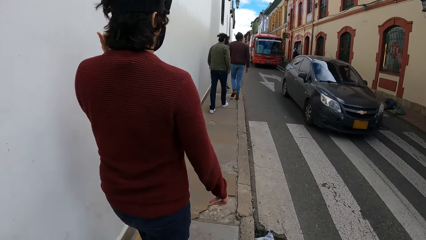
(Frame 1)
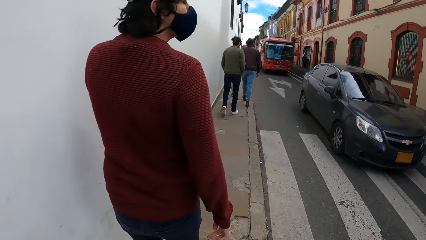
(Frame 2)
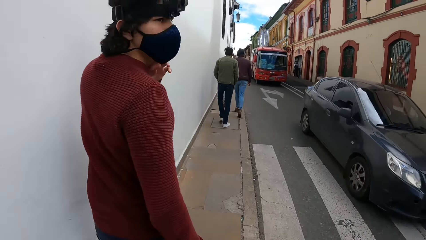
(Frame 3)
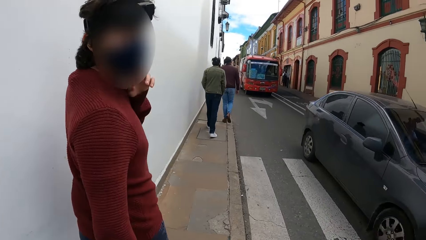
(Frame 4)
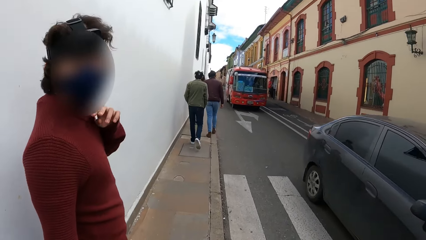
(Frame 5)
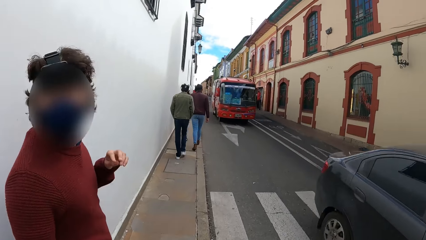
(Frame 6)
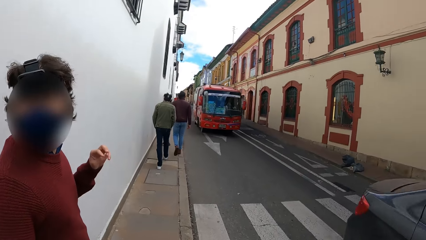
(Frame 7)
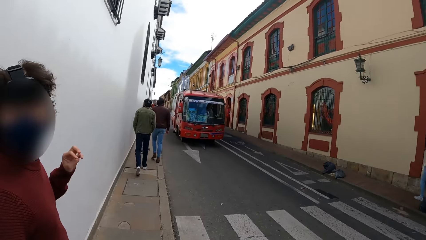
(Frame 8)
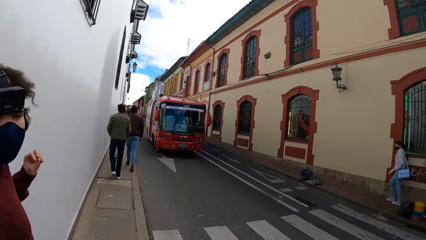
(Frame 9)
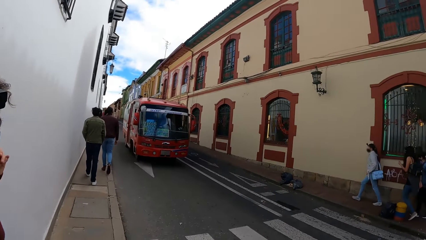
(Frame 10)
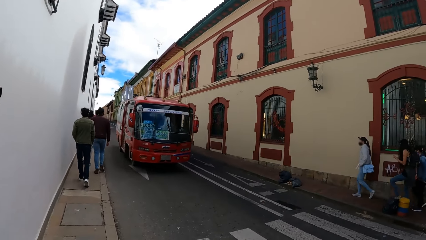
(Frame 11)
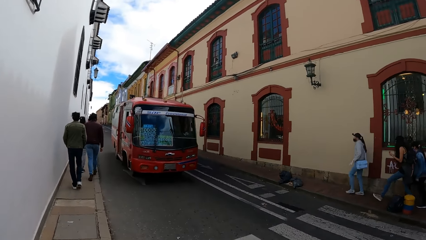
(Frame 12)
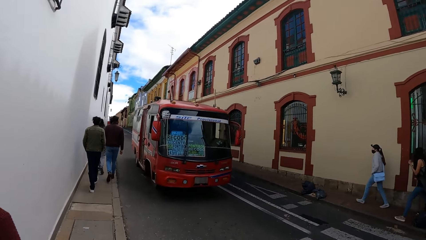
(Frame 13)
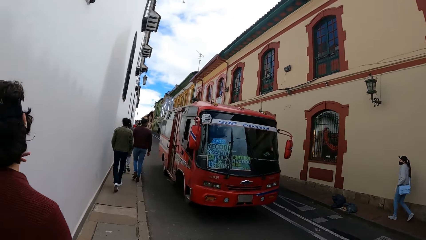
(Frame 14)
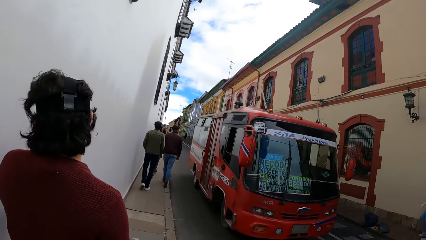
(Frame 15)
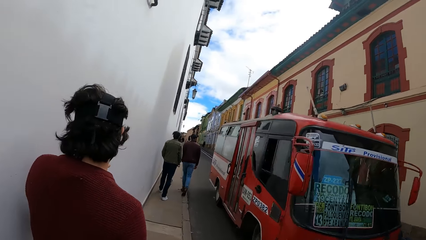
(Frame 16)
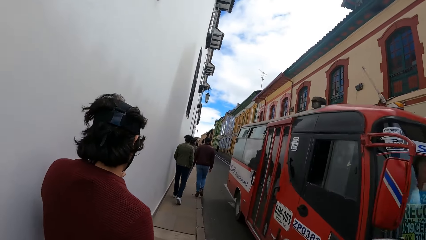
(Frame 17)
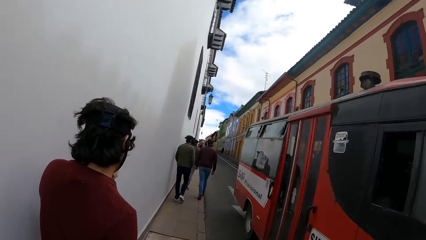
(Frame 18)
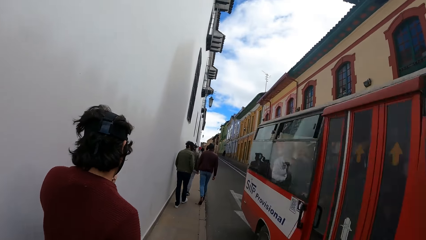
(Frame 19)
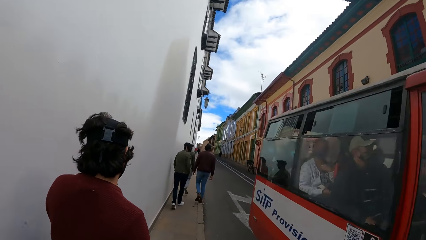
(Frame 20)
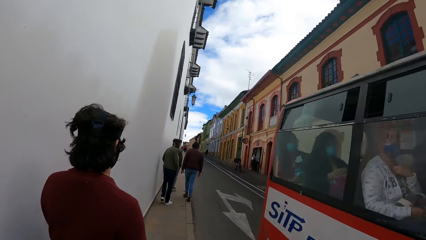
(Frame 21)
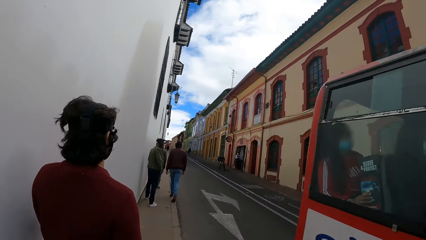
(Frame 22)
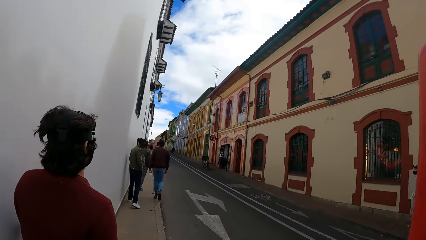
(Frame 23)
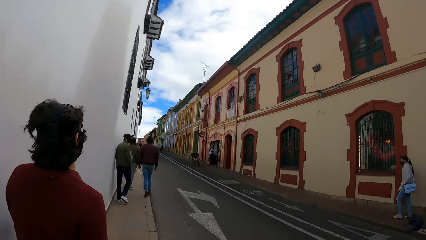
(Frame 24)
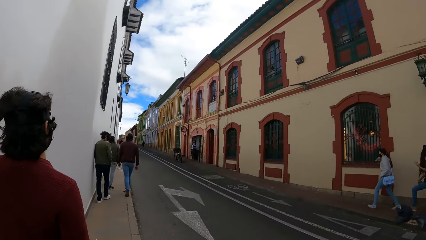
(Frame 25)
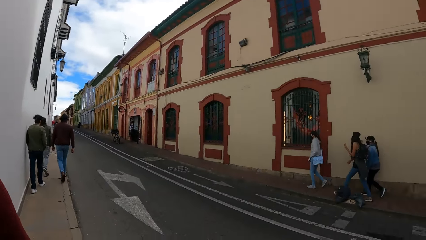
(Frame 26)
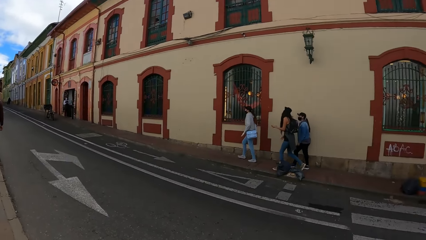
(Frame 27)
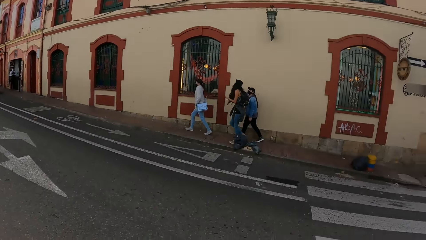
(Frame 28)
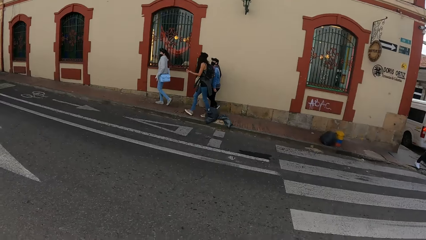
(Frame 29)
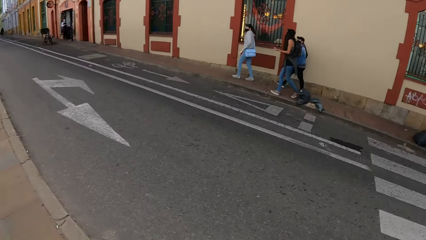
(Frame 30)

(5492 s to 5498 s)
The camera wearer converses with the group of people.

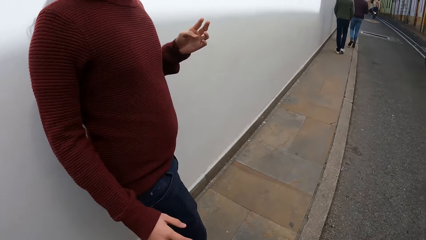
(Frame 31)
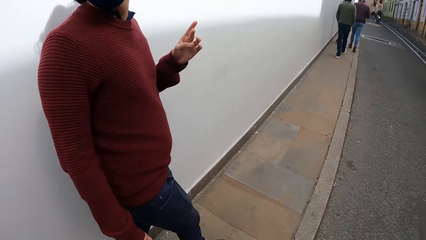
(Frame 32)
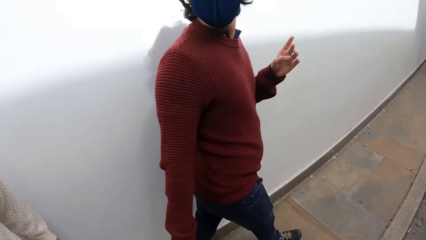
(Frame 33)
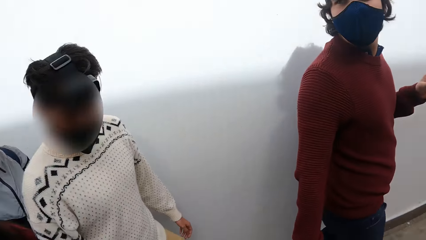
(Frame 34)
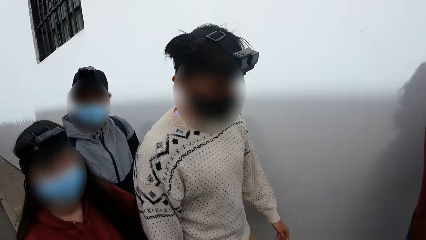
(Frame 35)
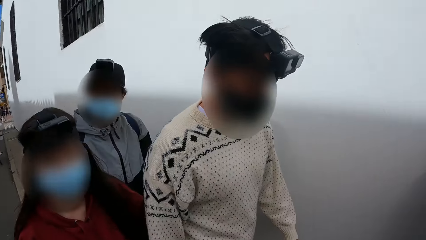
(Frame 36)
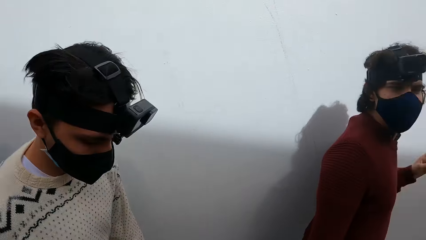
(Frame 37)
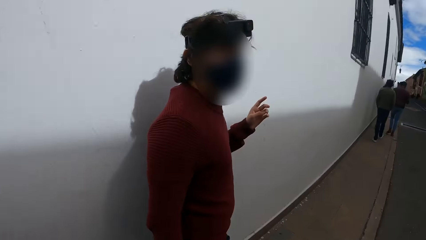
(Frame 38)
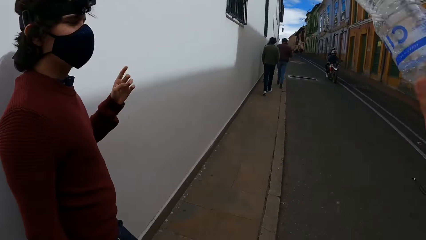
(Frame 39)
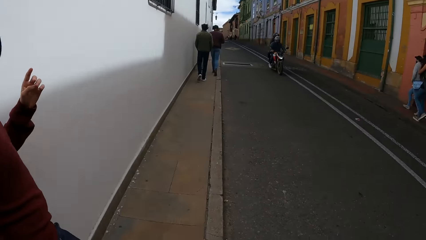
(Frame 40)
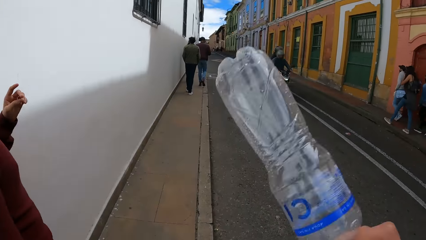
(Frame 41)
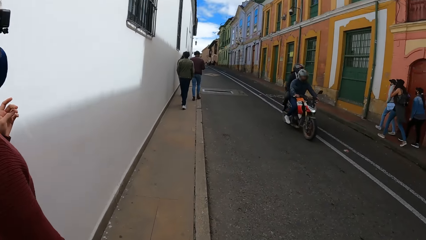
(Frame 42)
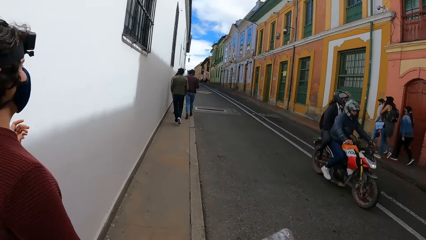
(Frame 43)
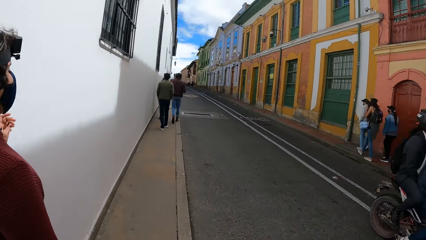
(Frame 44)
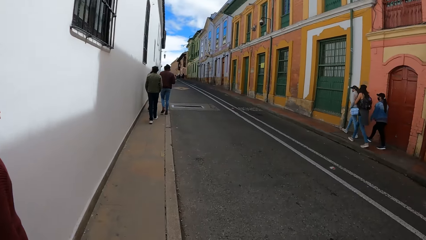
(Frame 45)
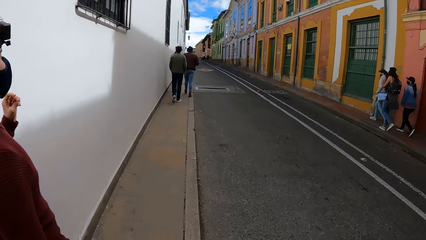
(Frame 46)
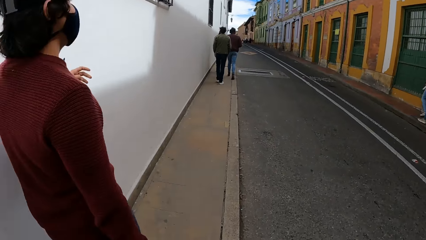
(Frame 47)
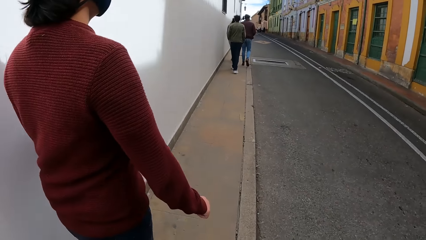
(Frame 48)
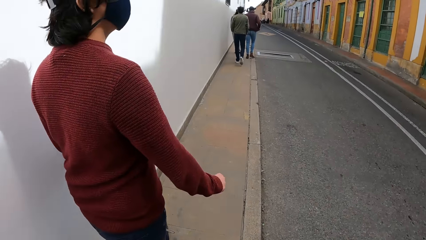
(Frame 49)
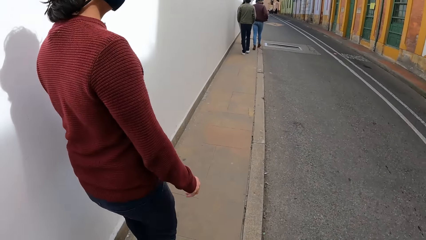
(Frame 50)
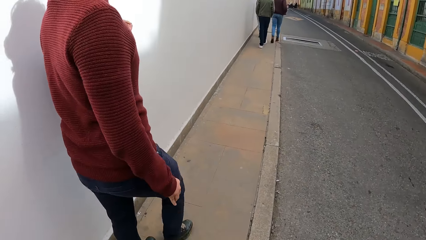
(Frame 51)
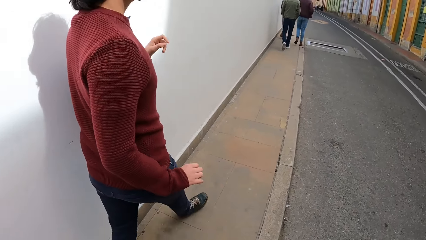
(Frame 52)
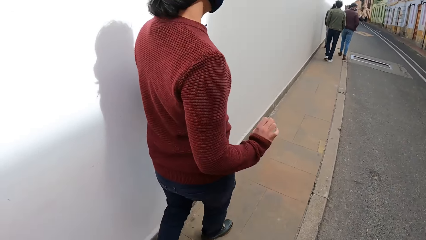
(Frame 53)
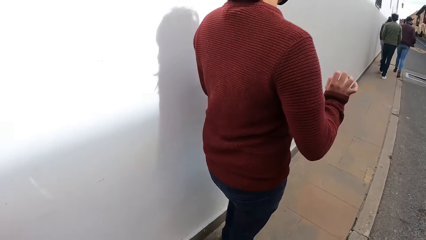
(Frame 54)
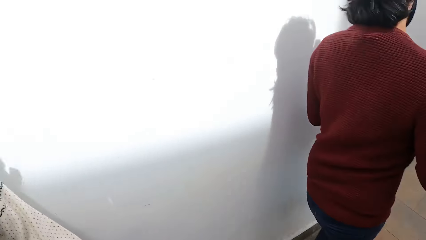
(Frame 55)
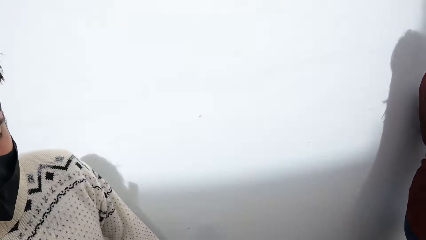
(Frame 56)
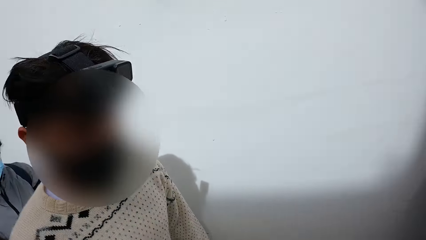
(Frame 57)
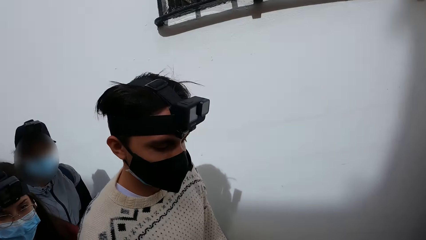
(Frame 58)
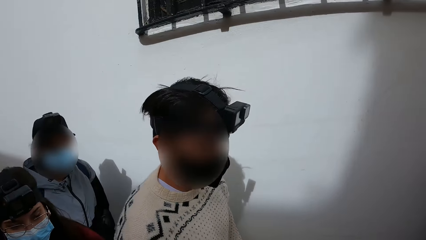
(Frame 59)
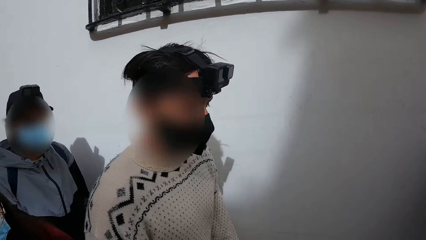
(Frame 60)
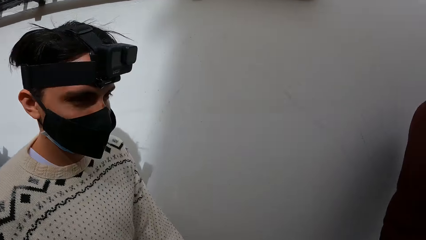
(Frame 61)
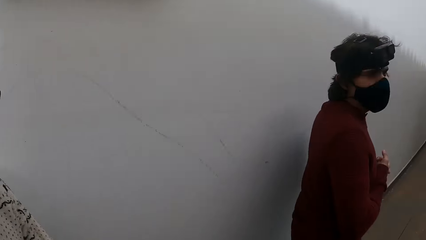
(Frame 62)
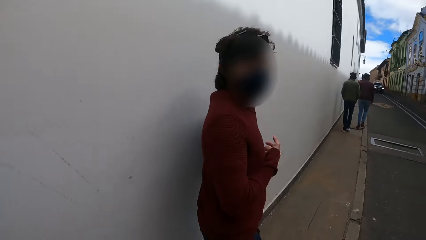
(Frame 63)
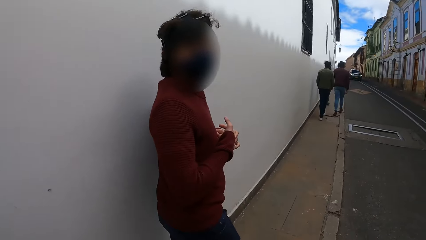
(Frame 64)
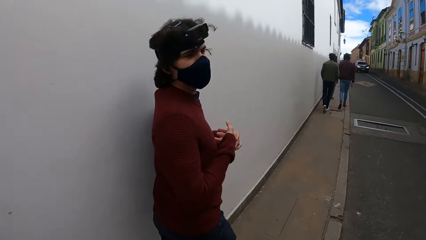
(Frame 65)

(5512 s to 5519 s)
The camera wearer raises a plastic bottle with his right hand.

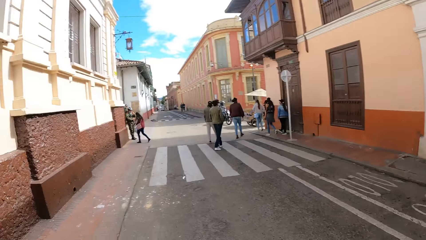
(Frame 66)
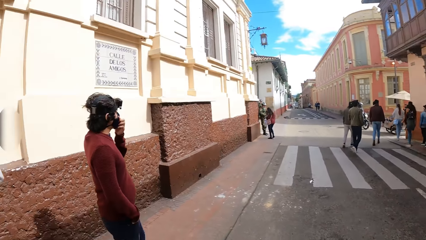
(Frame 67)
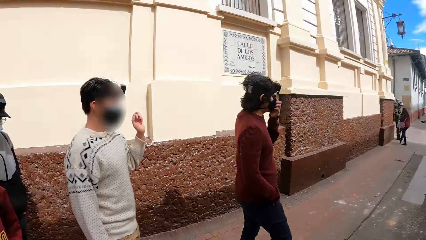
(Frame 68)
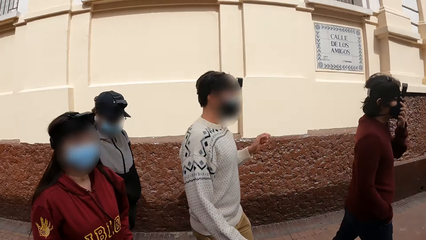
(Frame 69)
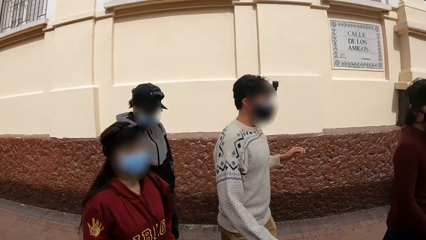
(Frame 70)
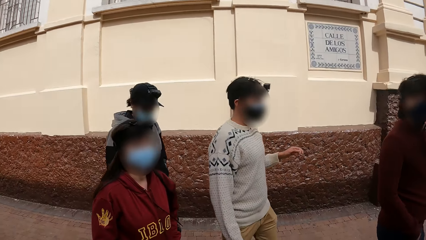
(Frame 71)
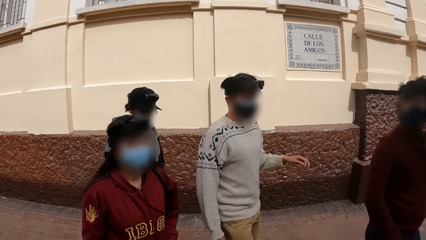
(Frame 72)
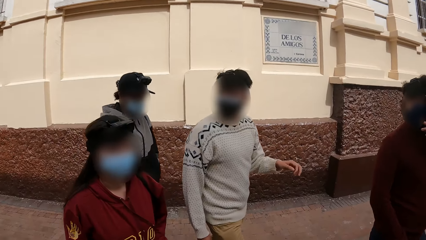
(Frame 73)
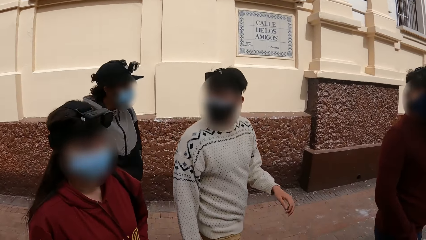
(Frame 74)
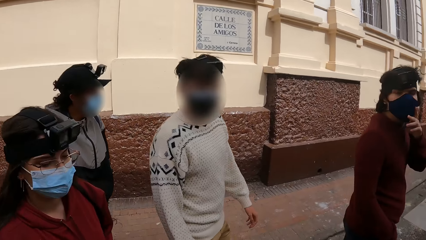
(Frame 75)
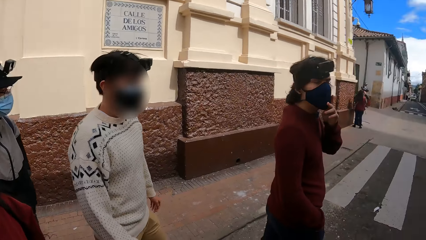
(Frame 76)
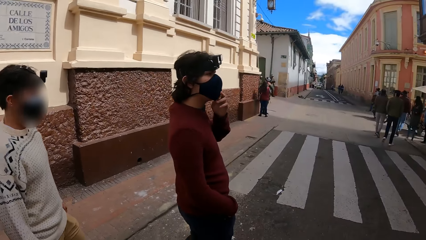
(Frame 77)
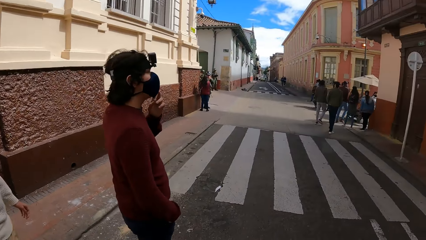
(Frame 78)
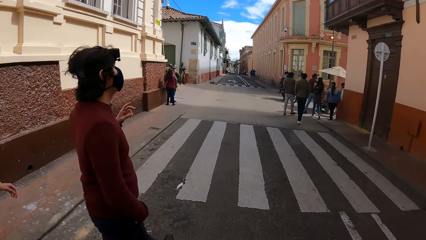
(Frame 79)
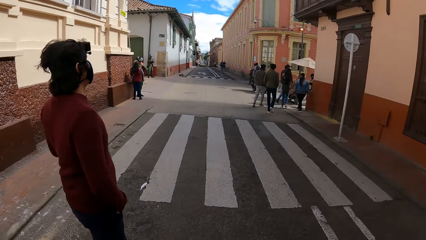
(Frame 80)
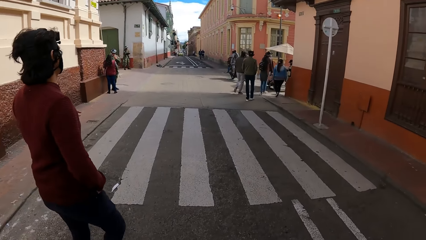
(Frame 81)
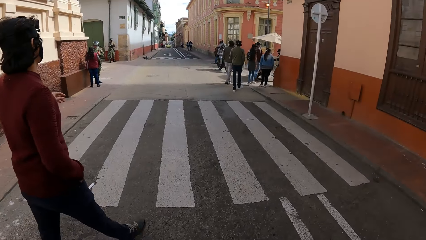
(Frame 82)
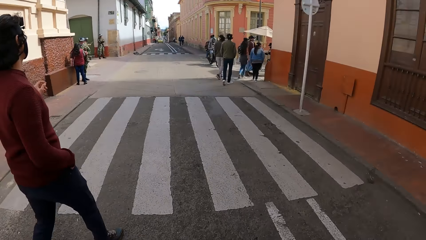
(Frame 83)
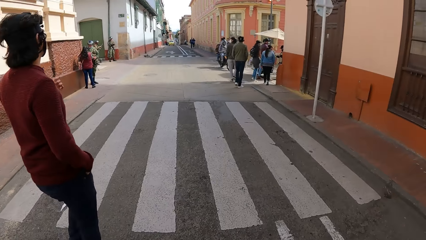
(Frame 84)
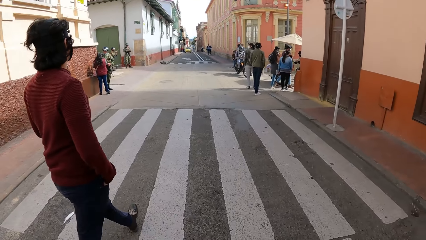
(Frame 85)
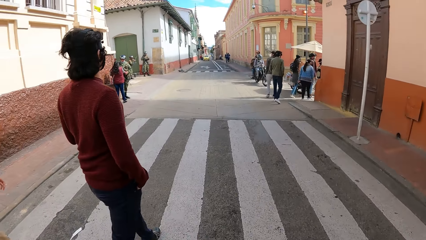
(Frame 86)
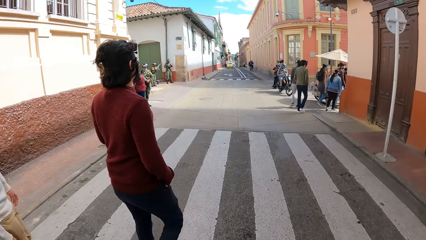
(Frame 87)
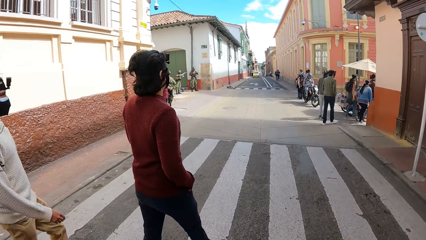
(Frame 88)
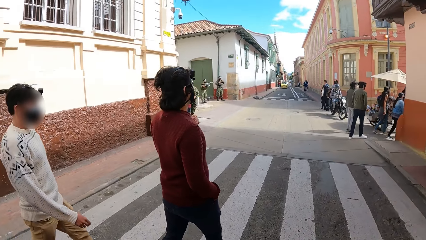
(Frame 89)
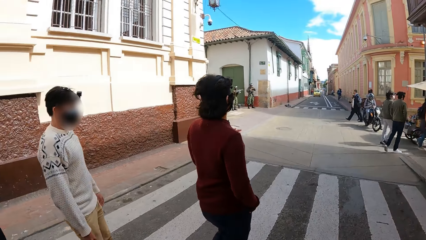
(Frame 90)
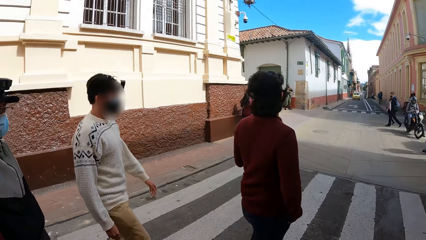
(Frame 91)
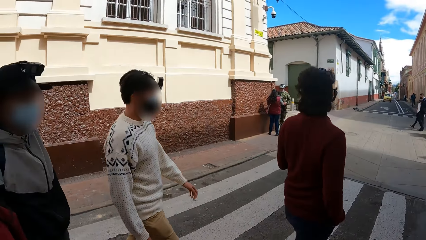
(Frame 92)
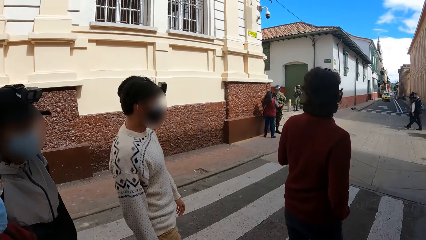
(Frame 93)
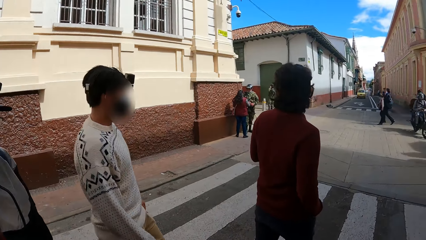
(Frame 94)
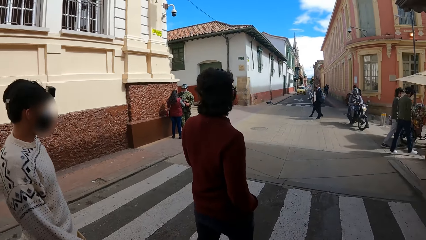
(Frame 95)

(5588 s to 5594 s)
The camera wearer looks around the road. They cross the road with the group of people.
